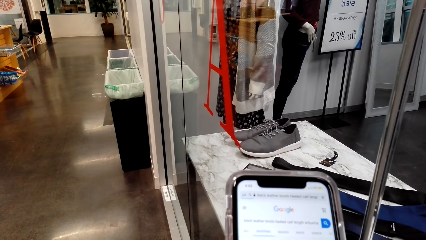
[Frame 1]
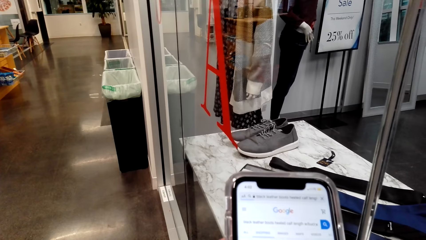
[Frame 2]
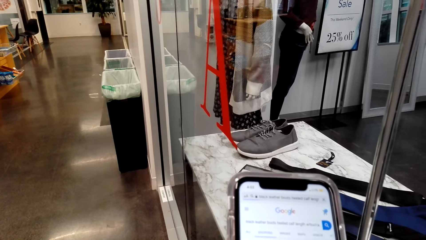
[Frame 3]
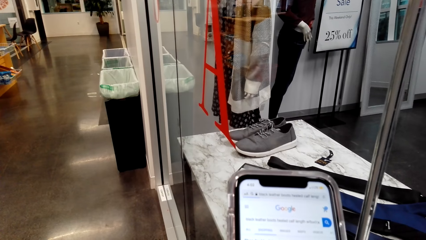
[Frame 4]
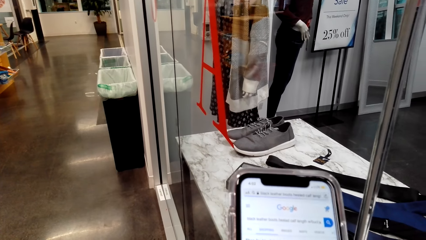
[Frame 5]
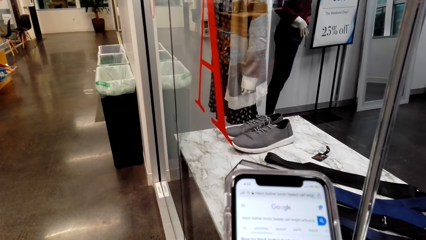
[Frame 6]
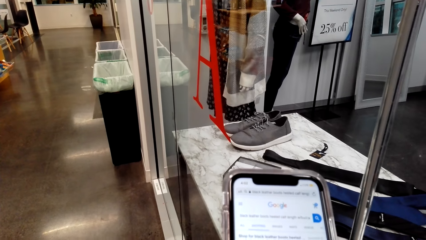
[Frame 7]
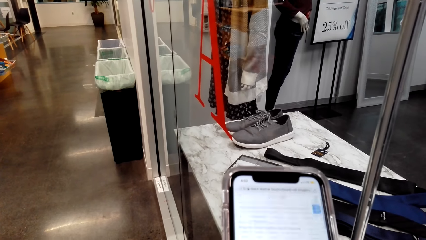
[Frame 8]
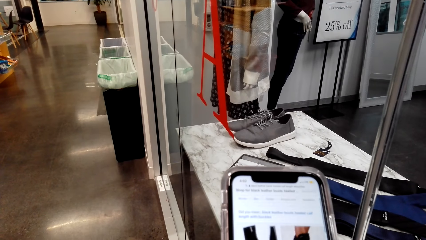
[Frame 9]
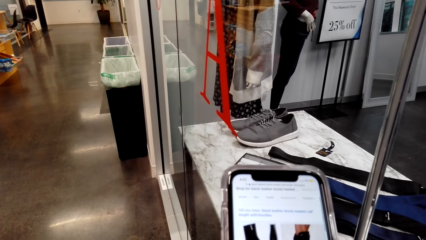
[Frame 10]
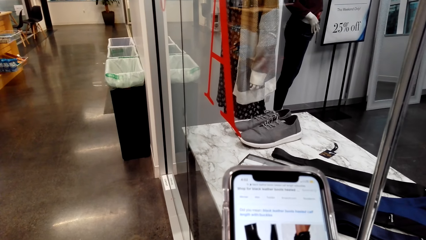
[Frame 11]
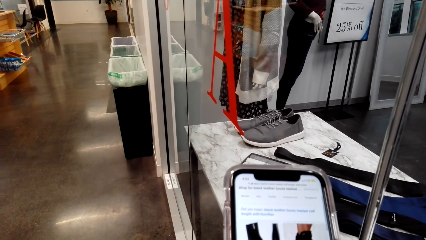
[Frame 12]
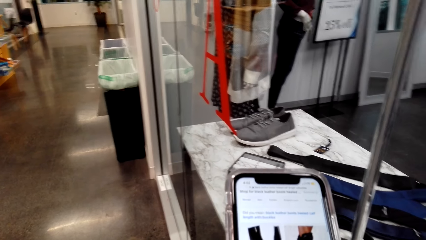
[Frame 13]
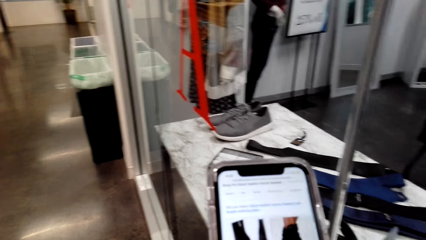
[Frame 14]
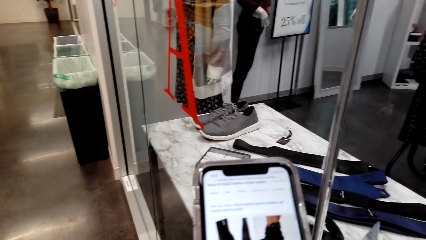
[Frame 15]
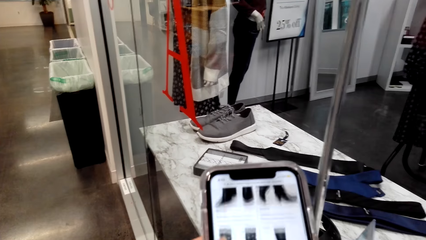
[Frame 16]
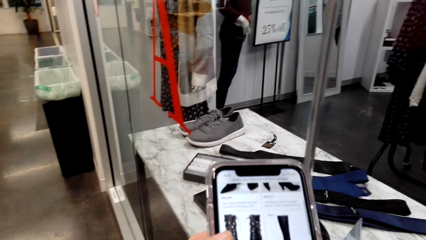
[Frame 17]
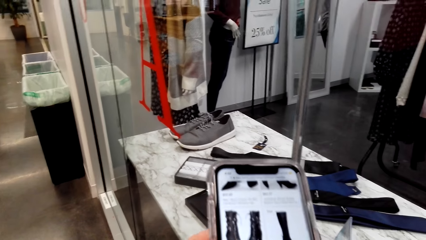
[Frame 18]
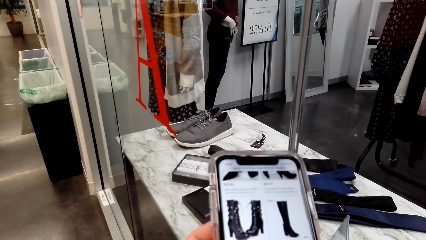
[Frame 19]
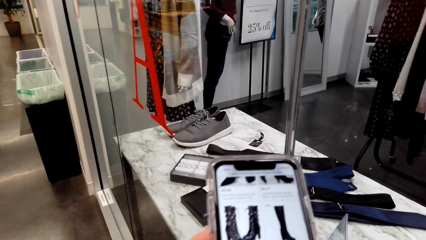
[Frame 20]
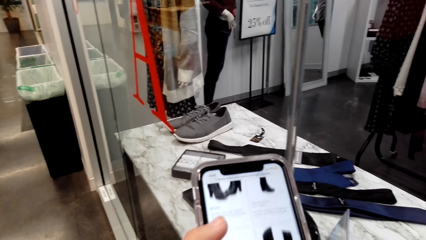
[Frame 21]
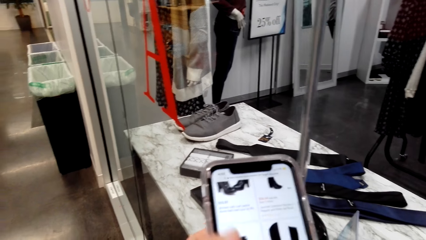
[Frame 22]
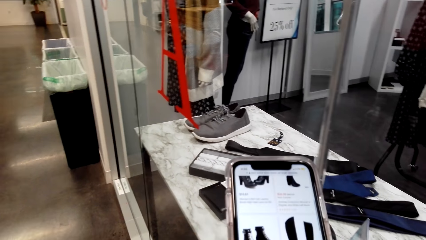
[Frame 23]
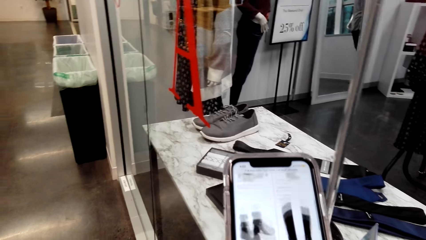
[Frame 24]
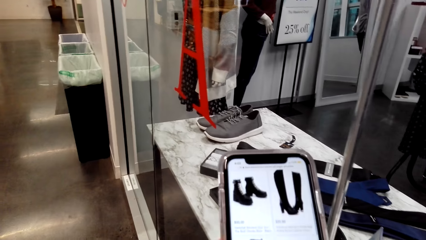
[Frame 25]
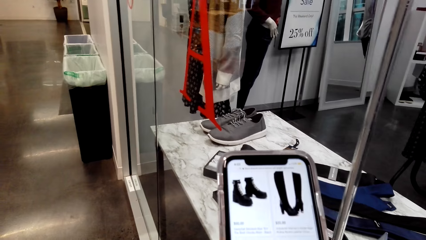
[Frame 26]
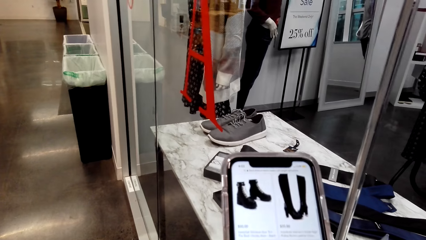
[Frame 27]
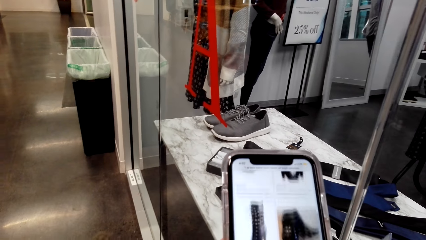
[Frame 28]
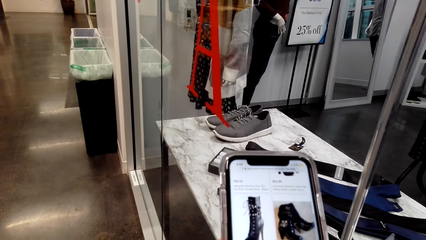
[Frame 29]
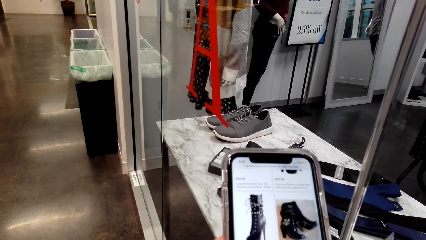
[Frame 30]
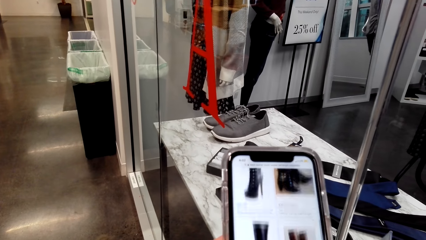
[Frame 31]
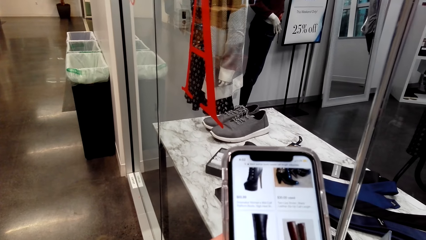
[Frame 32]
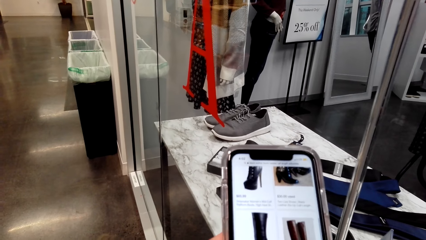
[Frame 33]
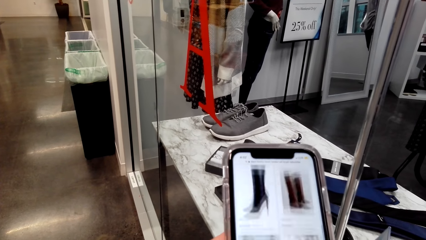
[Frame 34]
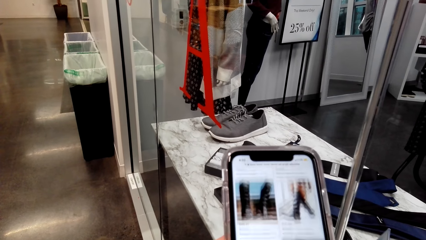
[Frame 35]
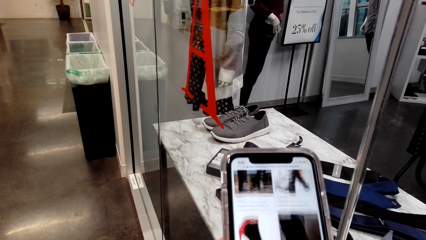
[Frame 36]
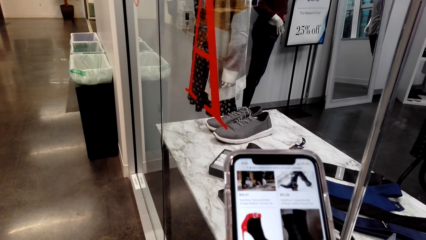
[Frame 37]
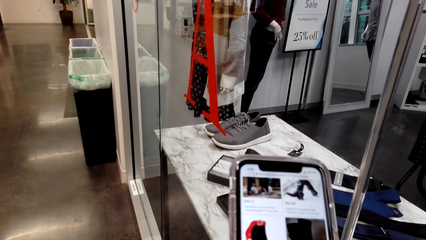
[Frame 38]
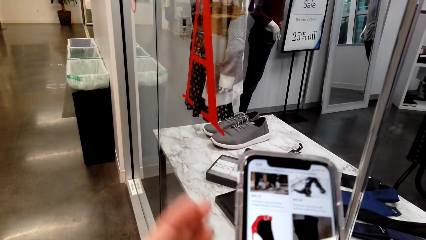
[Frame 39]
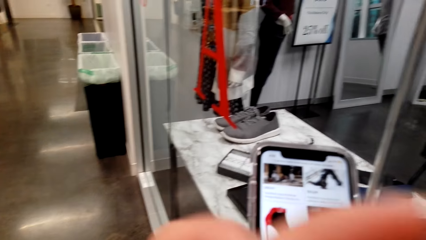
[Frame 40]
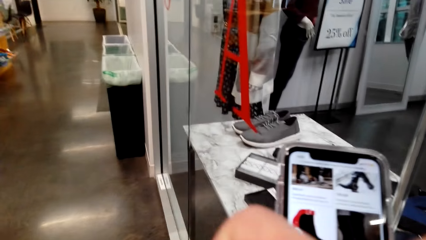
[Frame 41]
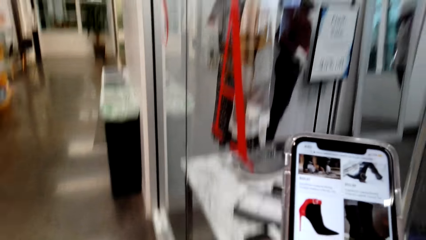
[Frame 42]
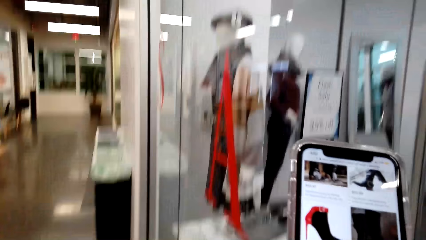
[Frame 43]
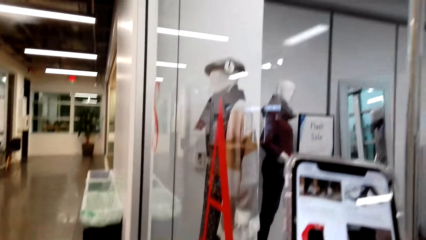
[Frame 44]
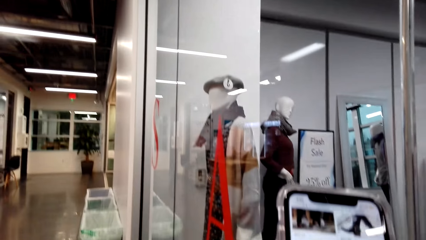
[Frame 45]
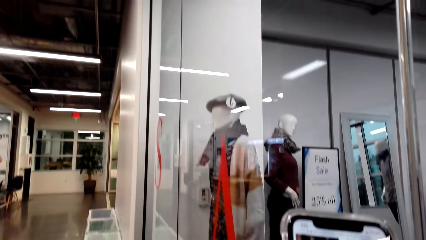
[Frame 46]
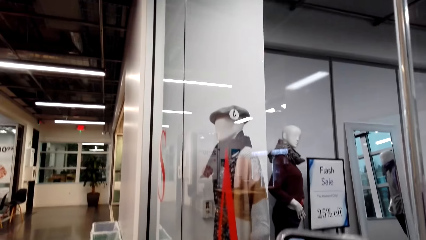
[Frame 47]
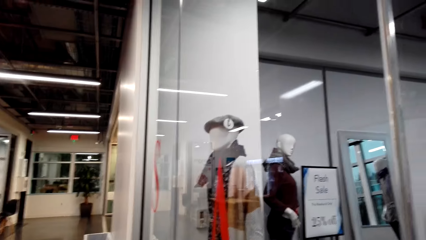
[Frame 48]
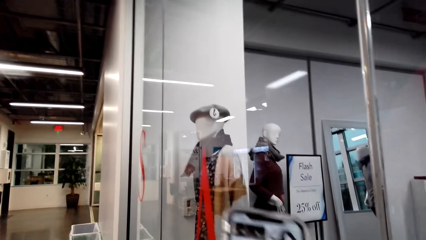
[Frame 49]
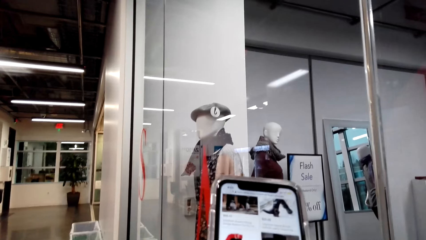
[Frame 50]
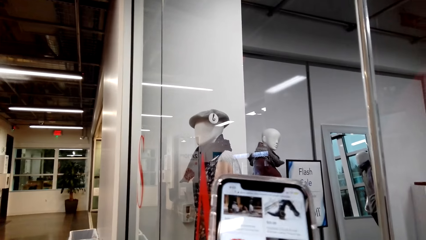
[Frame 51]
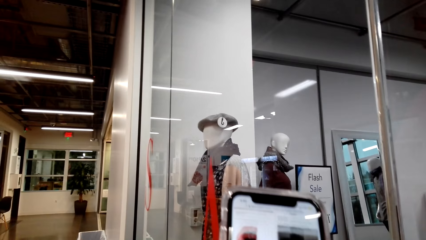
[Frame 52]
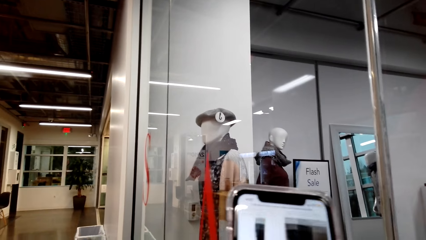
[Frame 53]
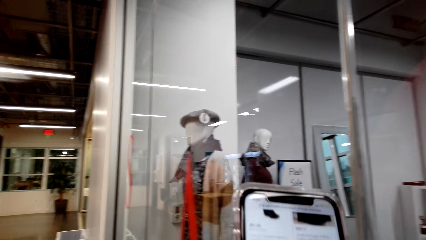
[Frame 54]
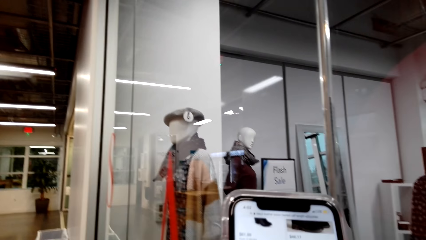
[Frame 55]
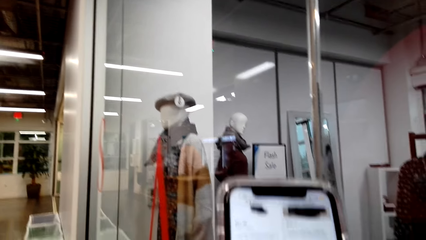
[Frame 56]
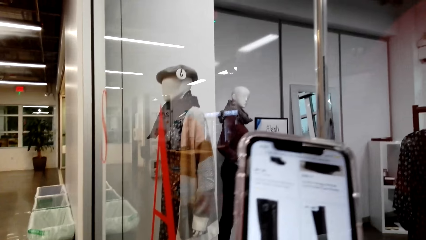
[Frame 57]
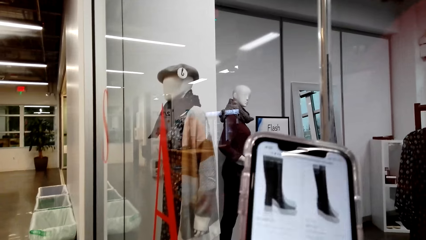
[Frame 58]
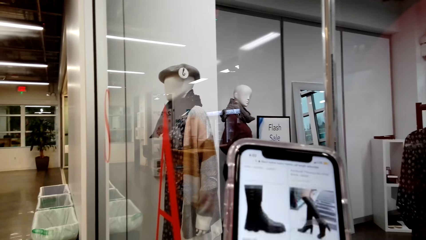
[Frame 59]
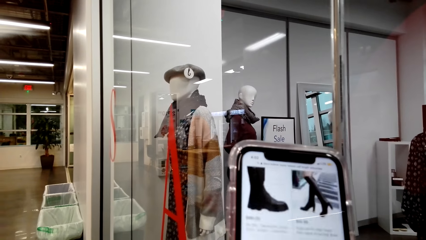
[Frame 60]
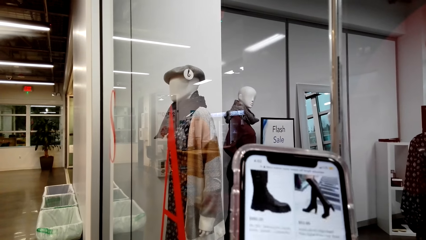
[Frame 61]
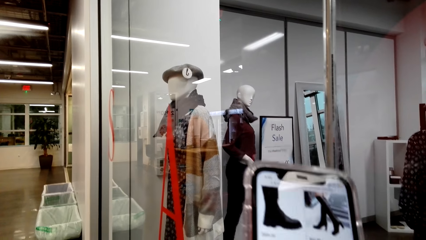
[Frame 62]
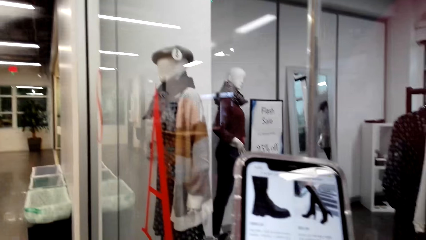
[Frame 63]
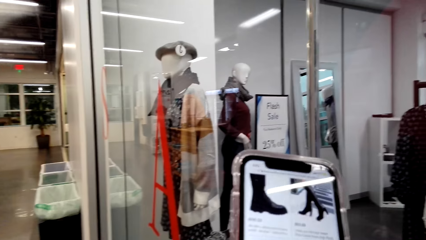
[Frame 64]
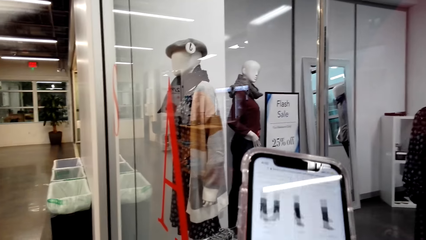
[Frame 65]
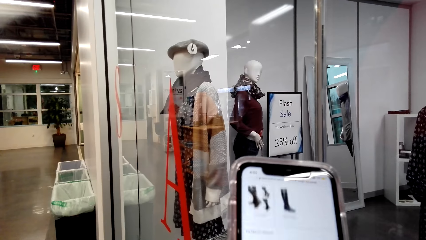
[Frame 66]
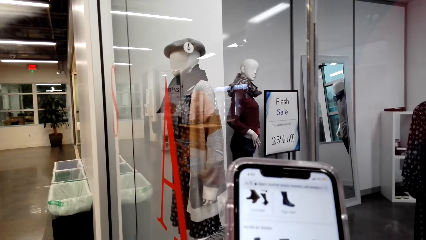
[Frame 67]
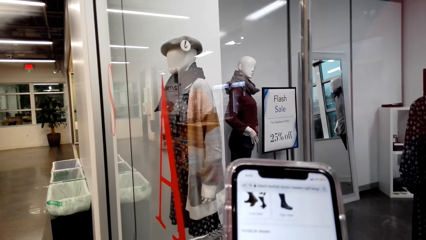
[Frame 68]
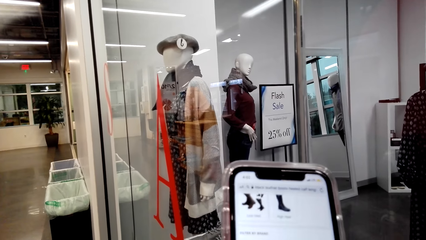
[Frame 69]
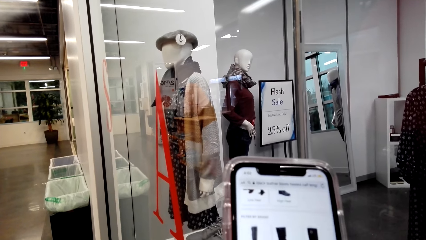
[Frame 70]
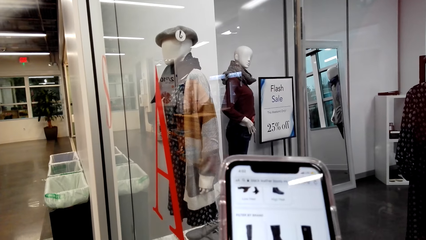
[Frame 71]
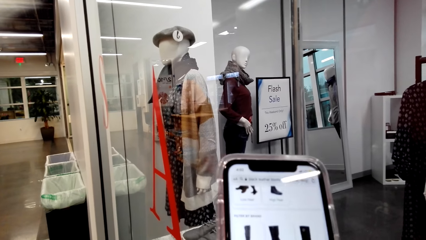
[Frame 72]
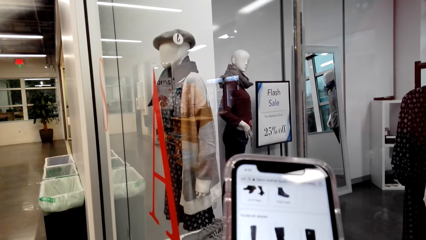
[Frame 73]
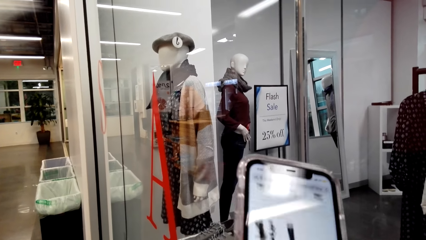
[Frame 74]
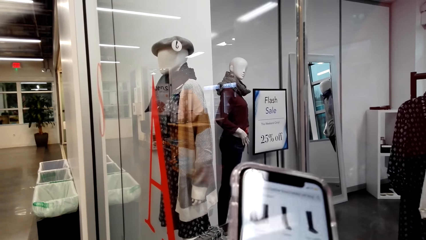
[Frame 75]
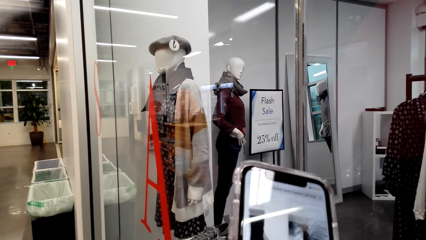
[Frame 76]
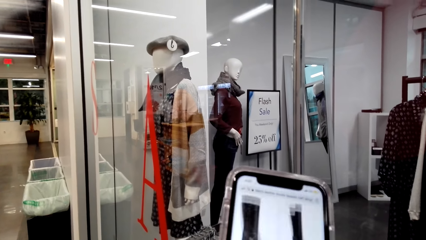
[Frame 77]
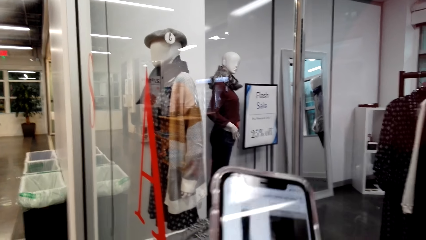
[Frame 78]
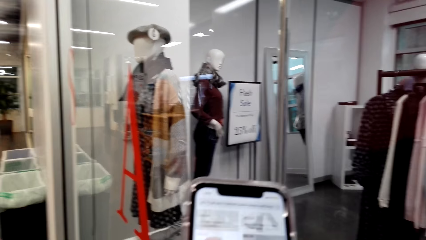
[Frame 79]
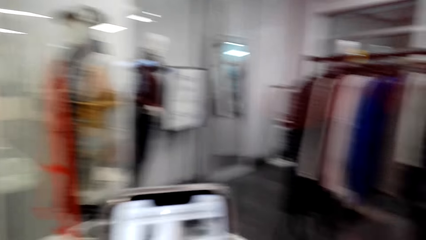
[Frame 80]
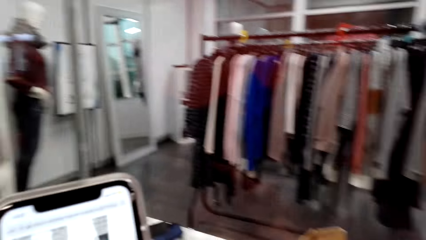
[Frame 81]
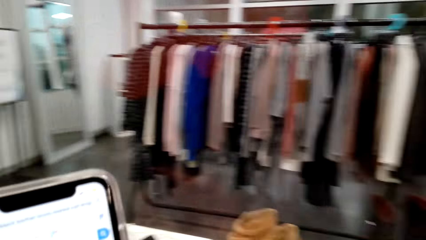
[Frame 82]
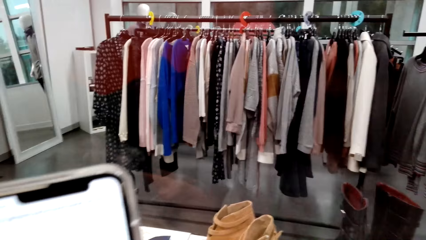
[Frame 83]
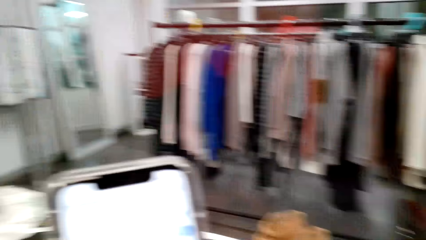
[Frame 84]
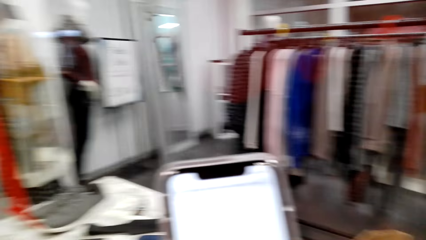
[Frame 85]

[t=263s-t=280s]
The camera wearer looks around a room. She operates a phone with her hands.
